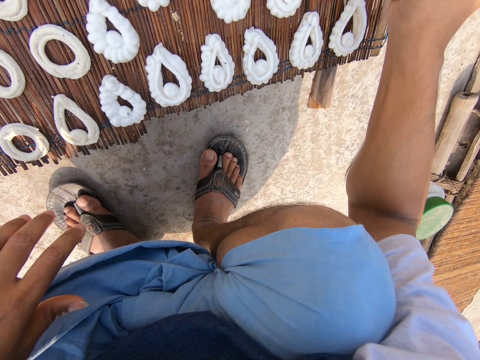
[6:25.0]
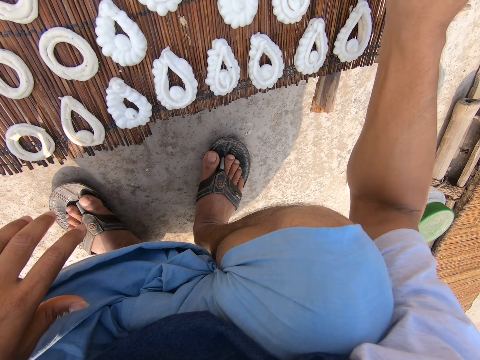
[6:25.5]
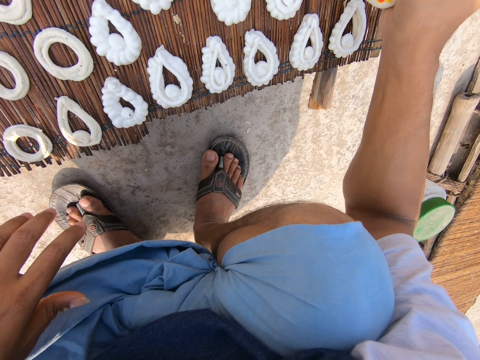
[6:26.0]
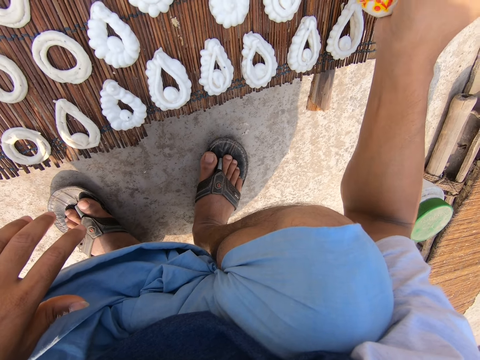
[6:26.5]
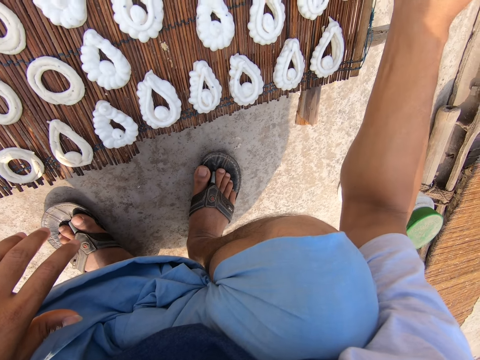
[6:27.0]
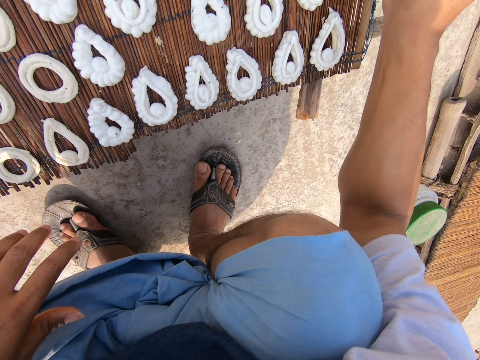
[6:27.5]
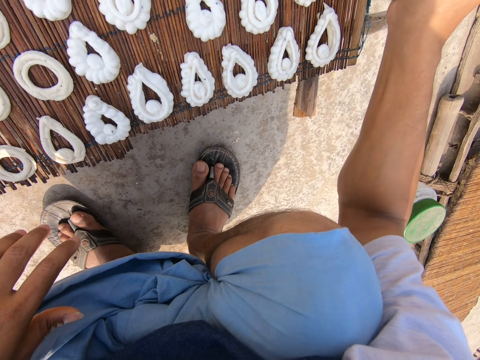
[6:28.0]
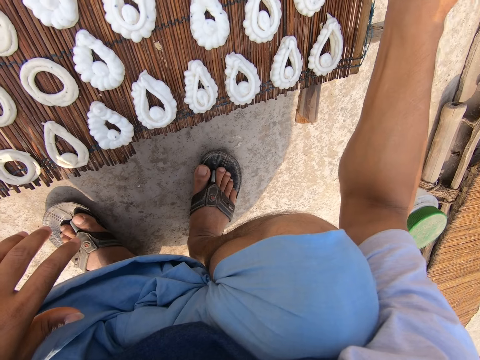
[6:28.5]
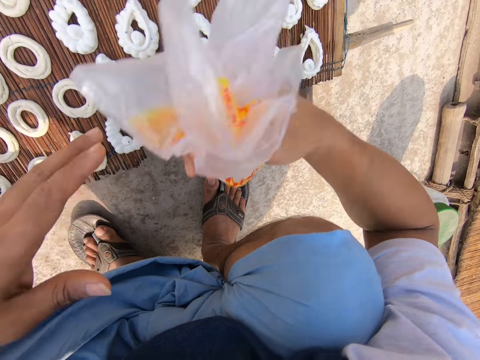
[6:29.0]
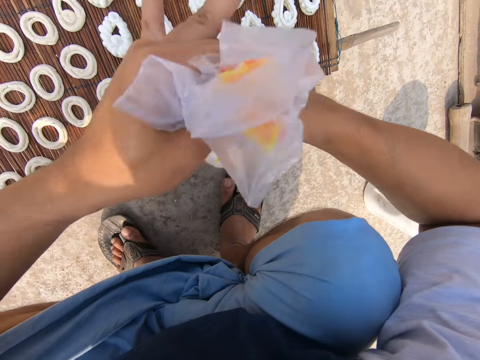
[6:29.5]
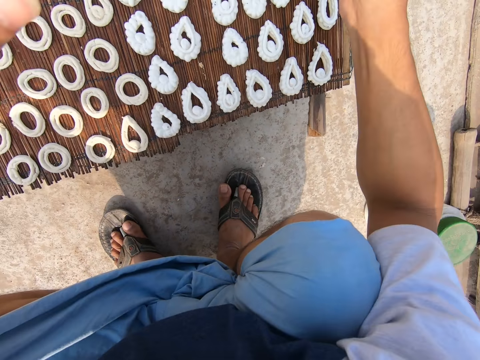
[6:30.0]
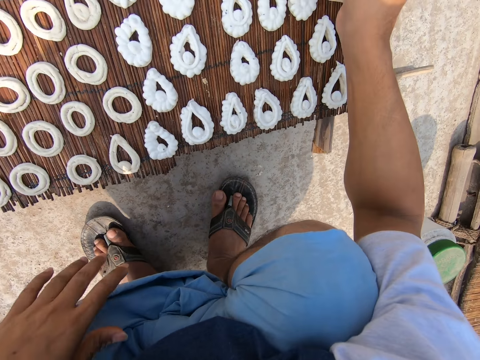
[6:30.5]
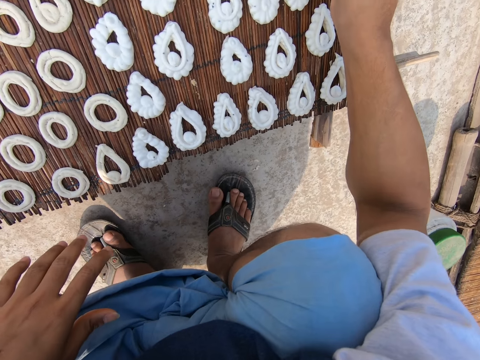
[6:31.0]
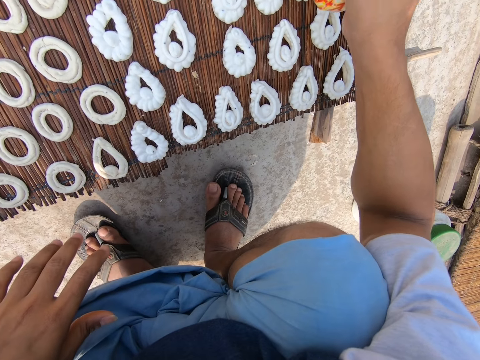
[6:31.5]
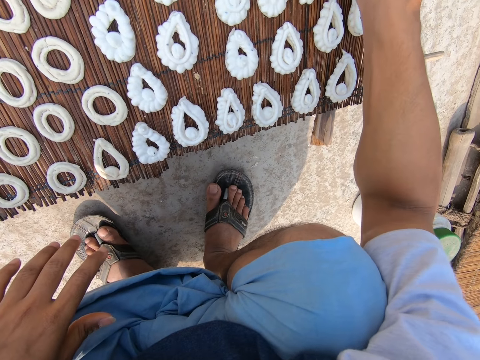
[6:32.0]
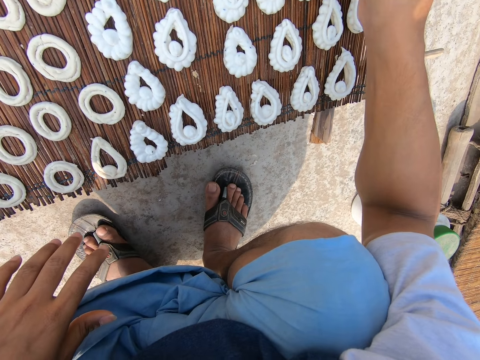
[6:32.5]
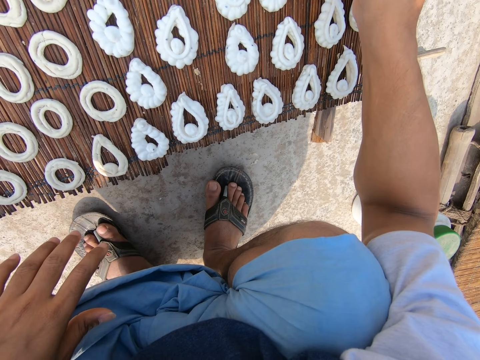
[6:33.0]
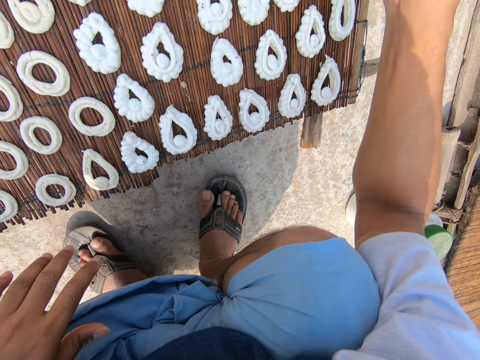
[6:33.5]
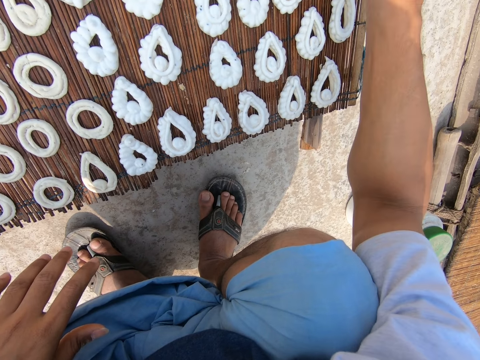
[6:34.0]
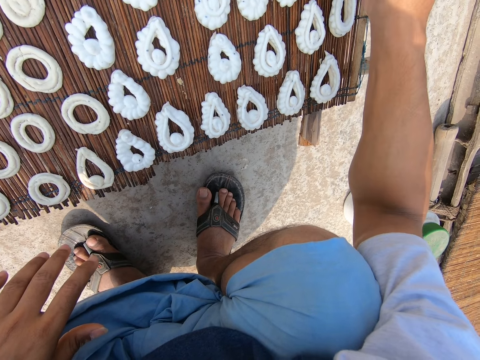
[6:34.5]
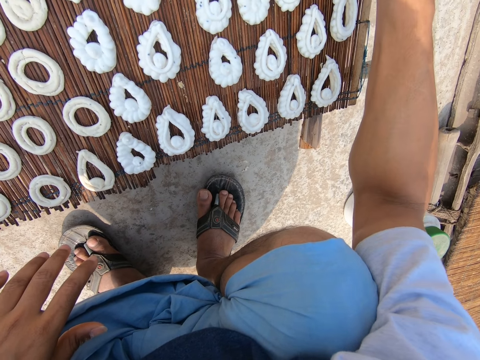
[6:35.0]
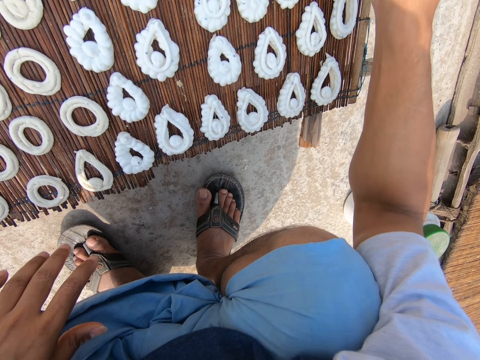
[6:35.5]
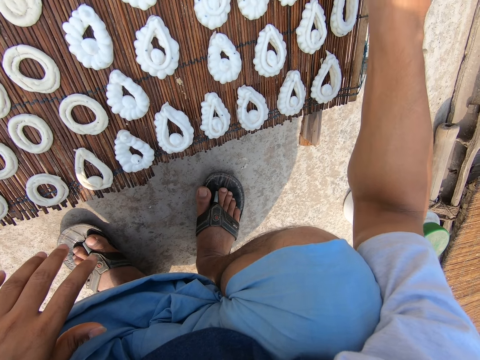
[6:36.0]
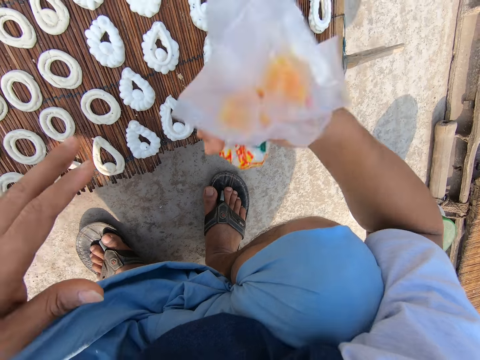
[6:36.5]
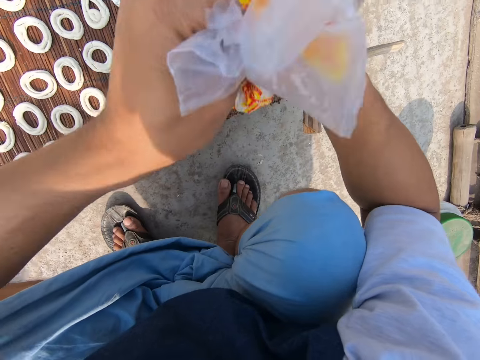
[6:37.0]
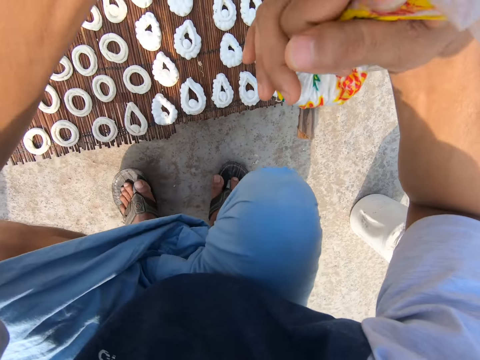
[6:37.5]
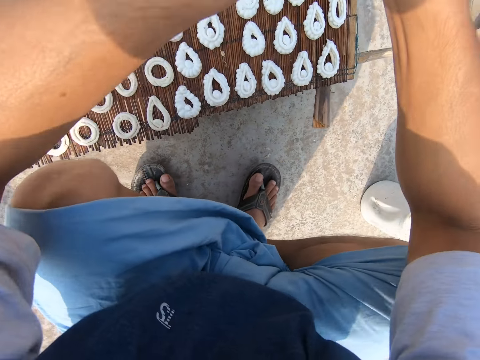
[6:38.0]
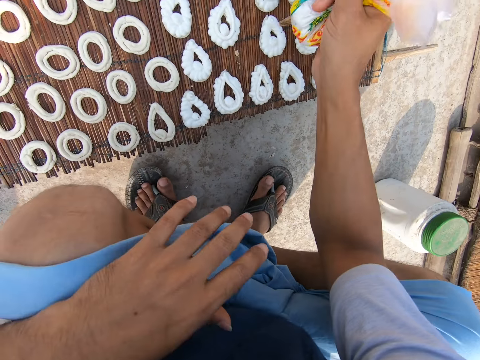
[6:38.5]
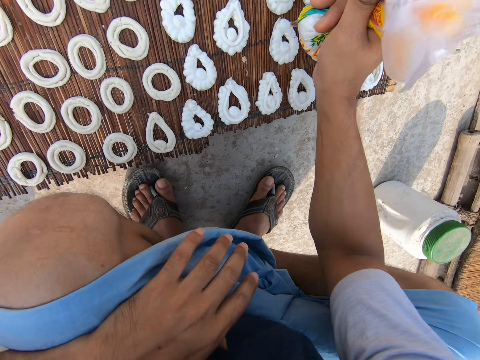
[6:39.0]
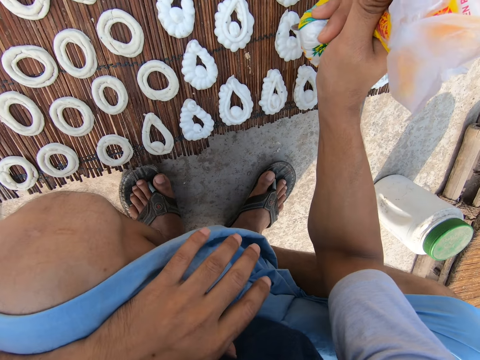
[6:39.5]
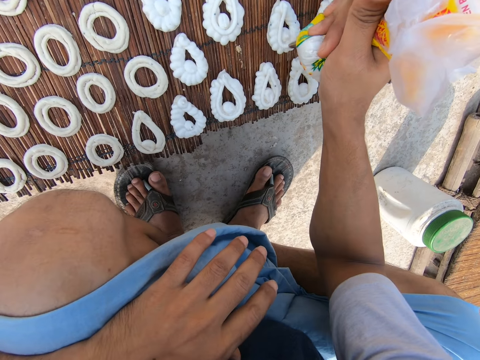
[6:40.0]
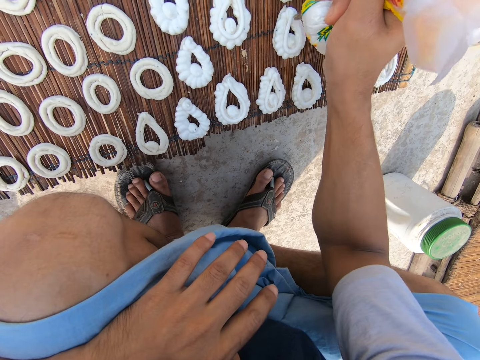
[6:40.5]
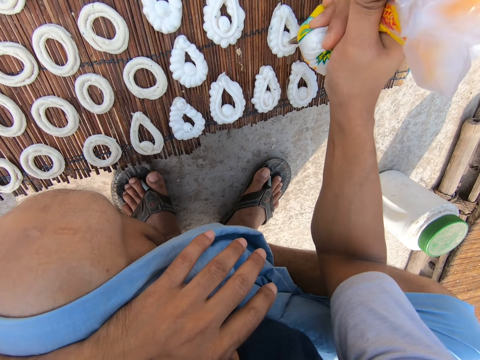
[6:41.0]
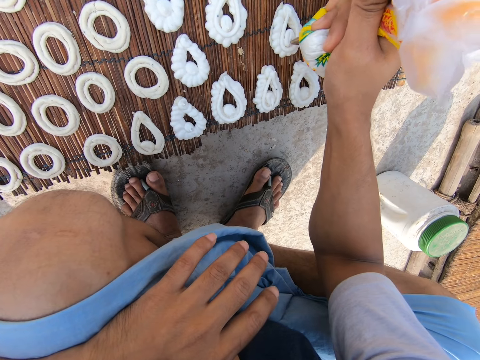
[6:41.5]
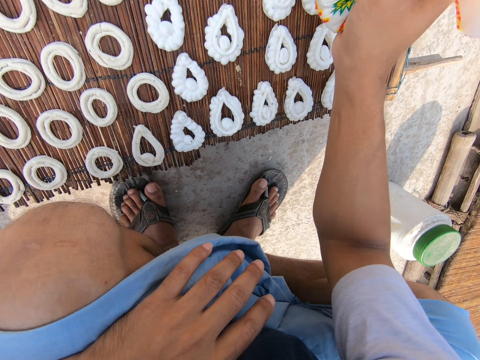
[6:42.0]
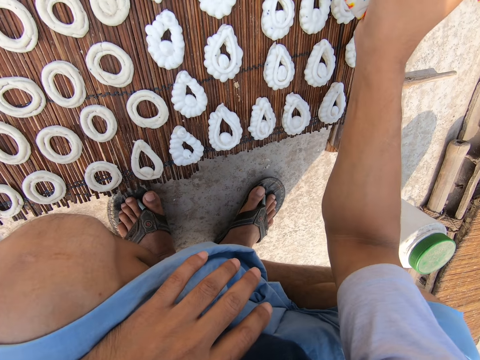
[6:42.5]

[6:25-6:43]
The camera wearer passes the frosting nylon from his right hand to his left hand. He adjusts the frosting nylon with his left hand. He folds paper. He applies frosting from the nylon on a murukku with his right hand. He makes donuts with dough. He passes the frosting nylon from his right hand to his left hand. He adjusts the frosting nylon with his left hand. He folds the paper. He applies frosting from the nylon on the murukku with his right hand. He makes donuts with the dough.

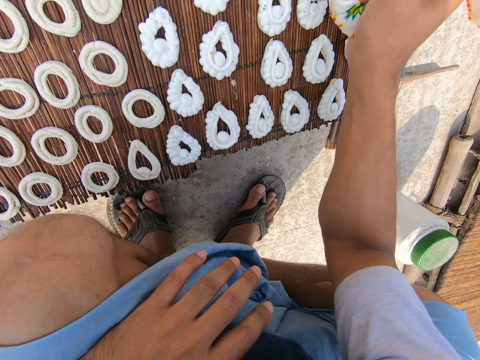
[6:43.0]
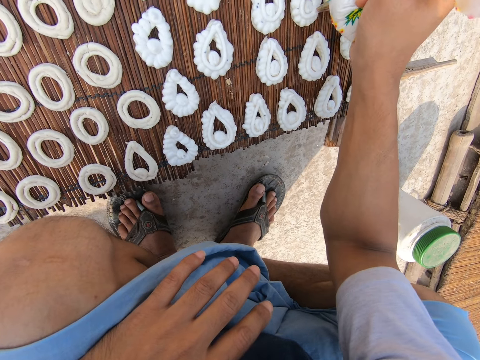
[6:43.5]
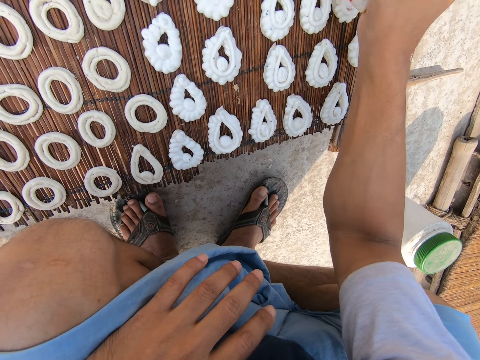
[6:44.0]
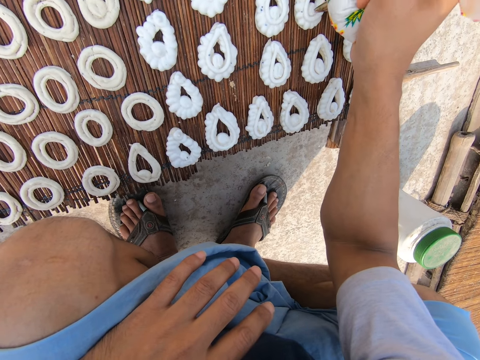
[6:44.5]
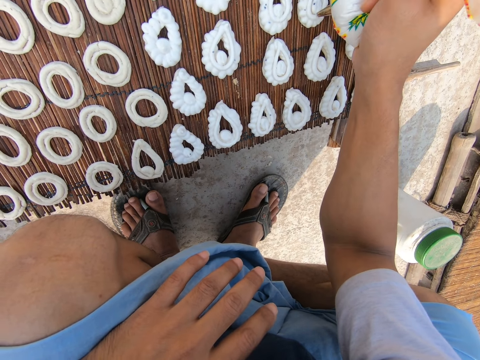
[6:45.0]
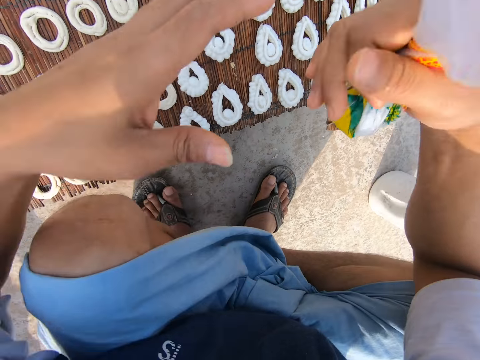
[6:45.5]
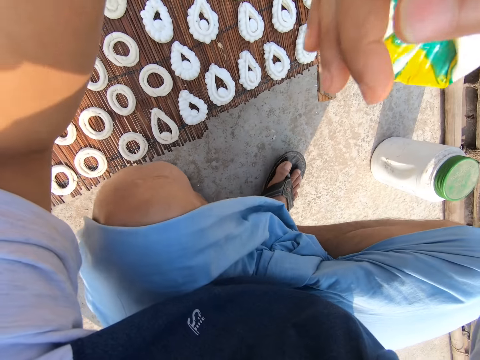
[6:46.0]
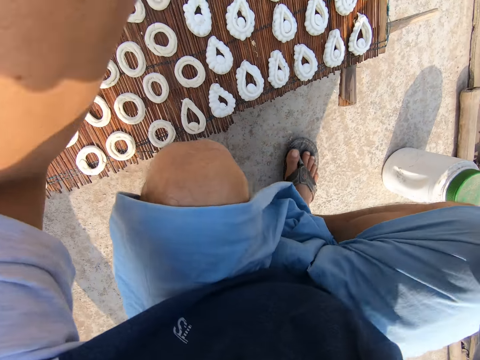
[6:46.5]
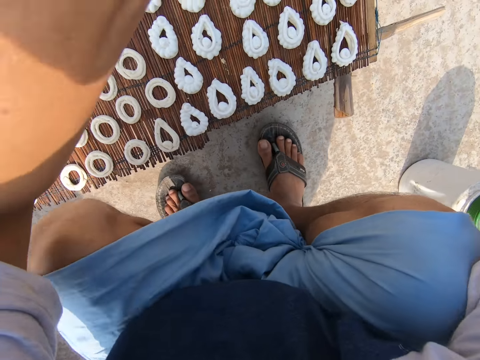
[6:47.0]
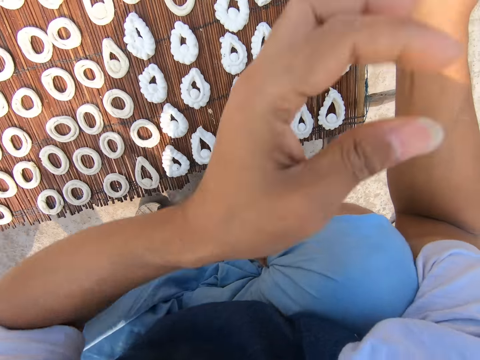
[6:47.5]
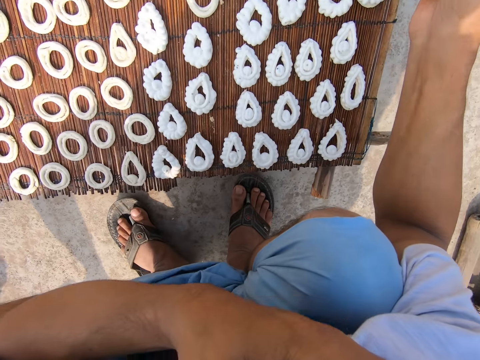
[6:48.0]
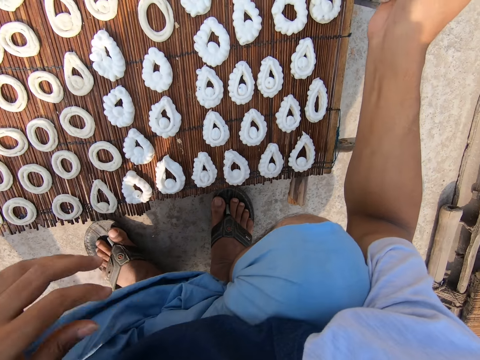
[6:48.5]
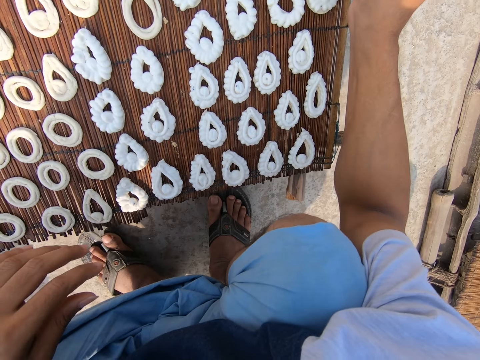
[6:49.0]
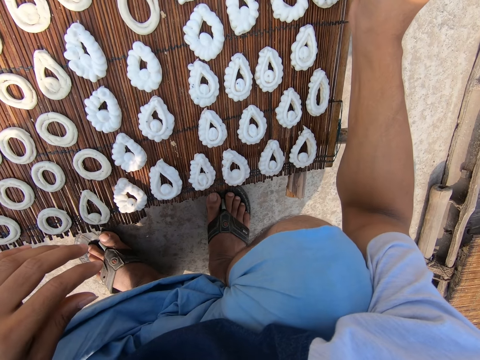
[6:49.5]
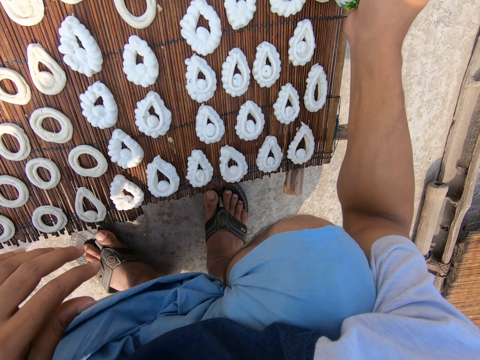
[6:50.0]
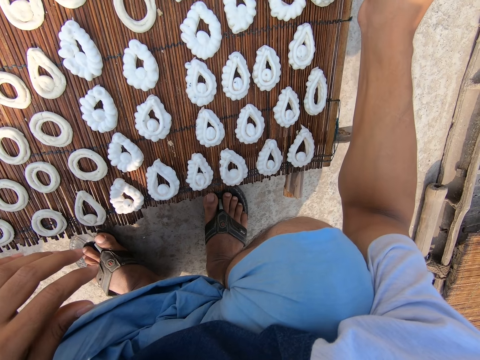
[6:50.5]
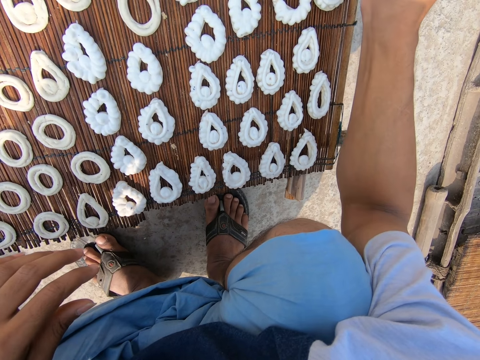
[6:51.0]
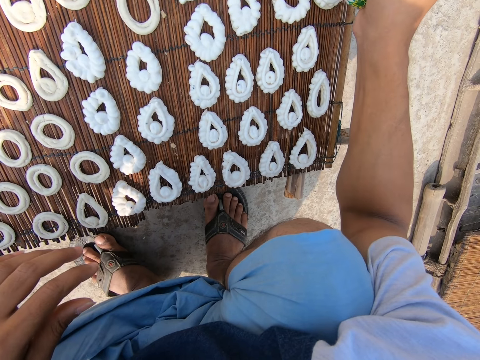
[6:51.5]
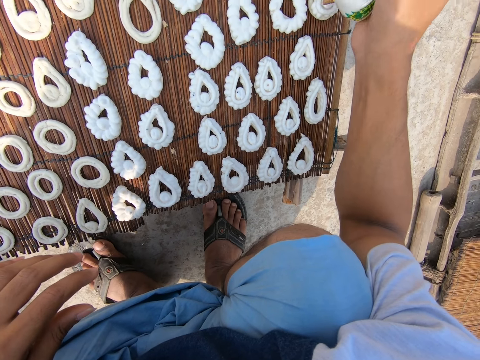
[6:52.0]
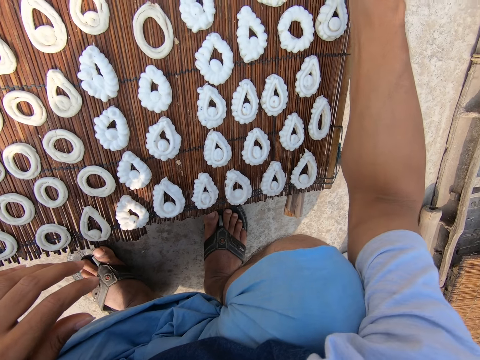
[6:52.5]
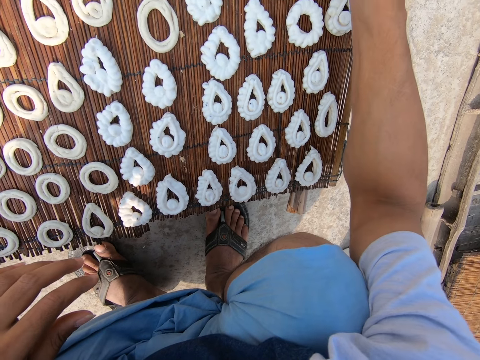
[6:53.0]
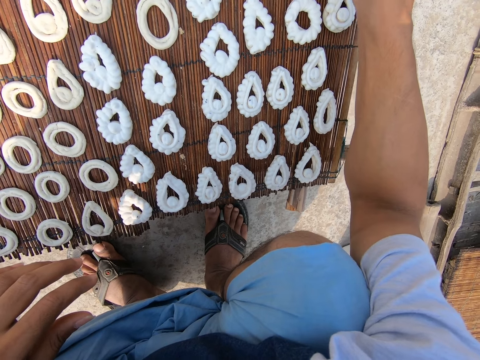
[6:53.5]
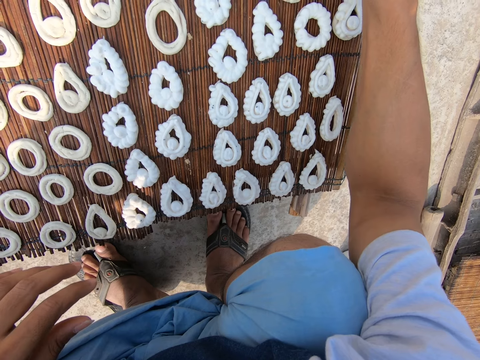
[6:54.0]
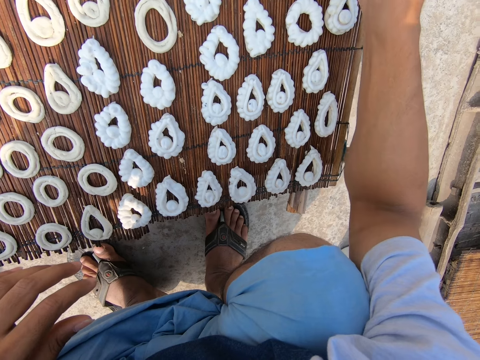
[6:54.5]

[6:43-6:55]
The camera wearer adjusts the frosting nylon with his left hand. He folds paper. He applies frosting from the nylon on a murukku with his right hand. He raises a hand, puts the hand down and makes donuts with dough.
